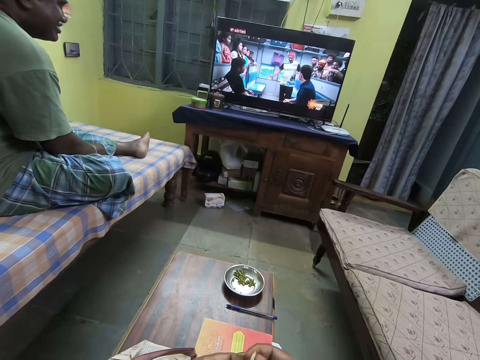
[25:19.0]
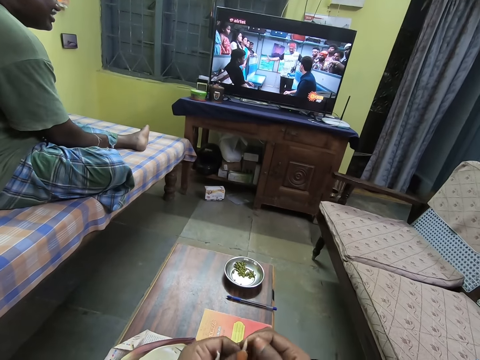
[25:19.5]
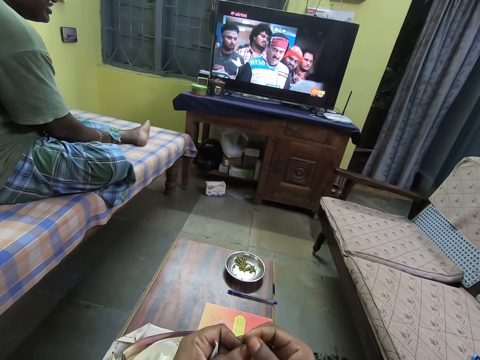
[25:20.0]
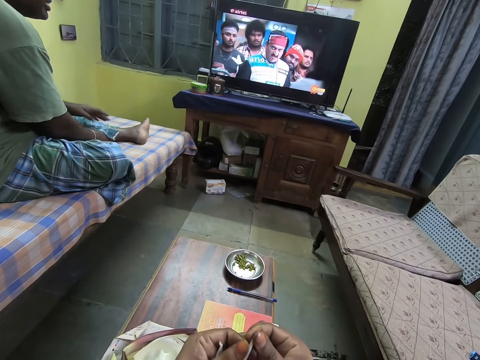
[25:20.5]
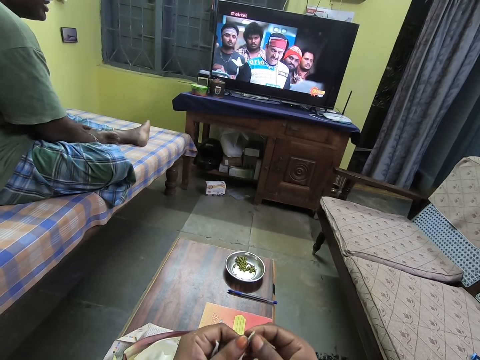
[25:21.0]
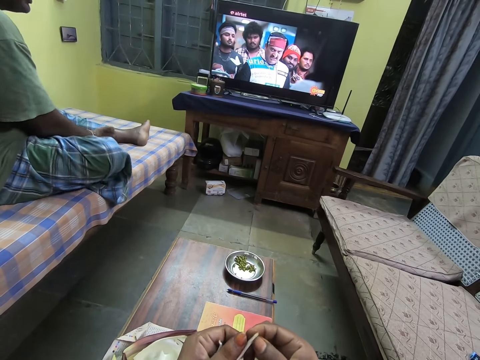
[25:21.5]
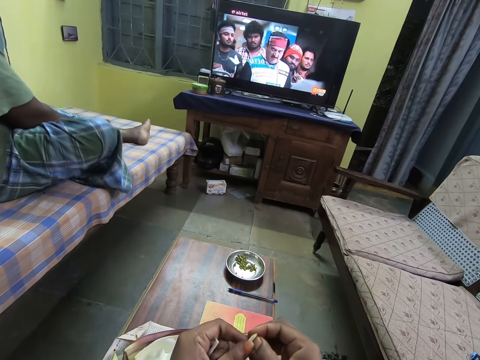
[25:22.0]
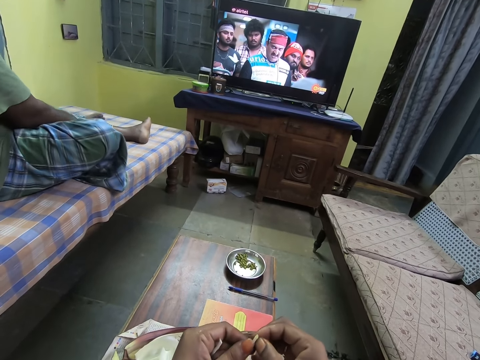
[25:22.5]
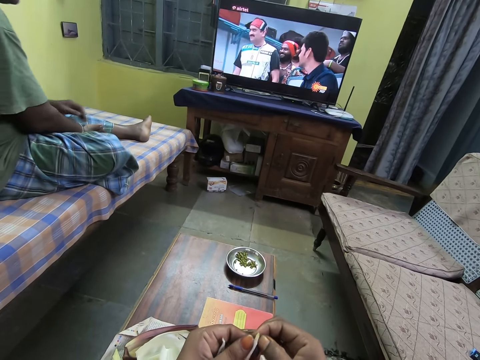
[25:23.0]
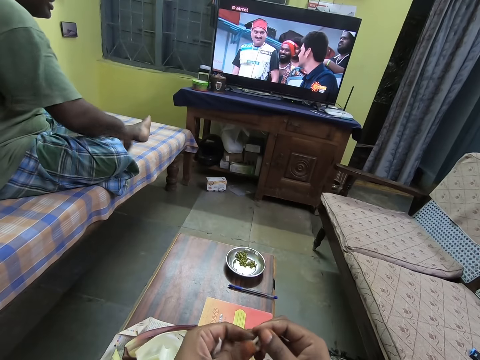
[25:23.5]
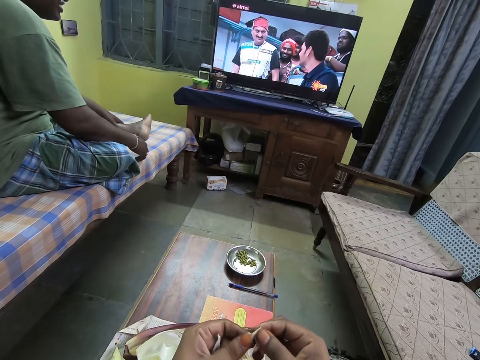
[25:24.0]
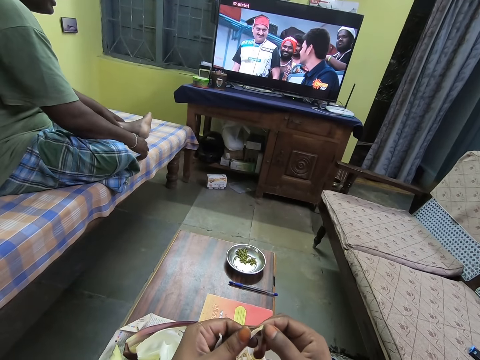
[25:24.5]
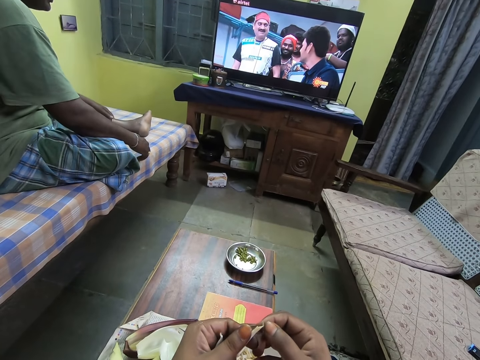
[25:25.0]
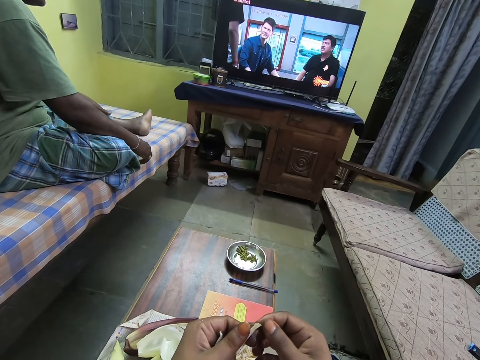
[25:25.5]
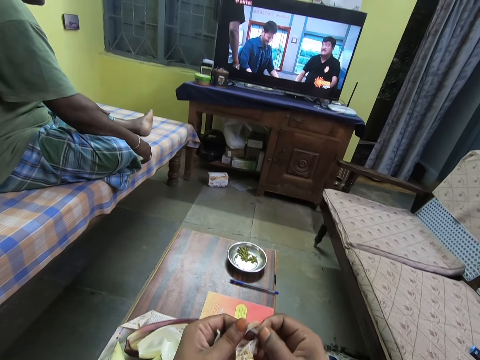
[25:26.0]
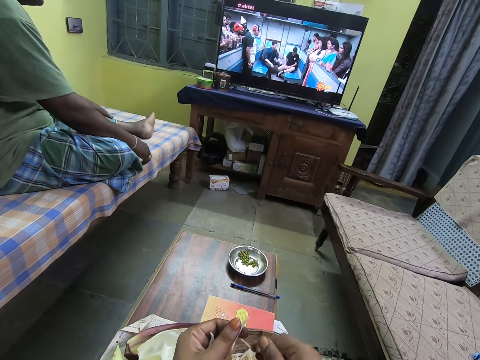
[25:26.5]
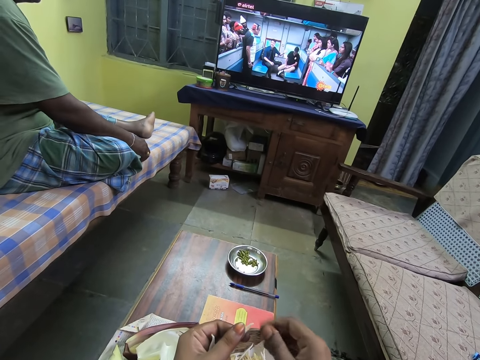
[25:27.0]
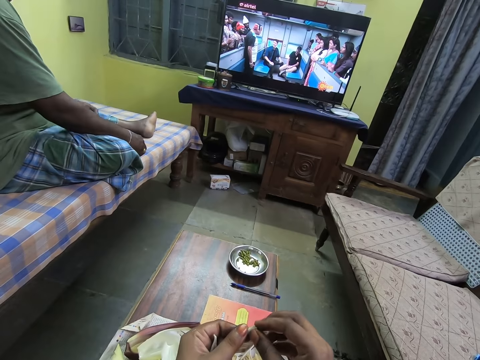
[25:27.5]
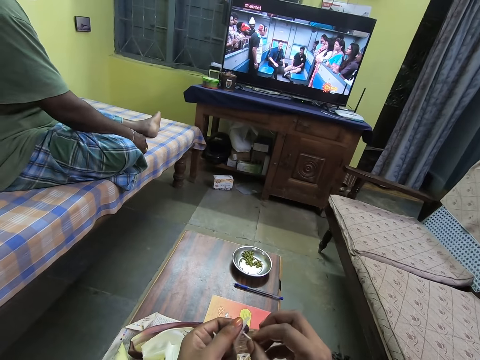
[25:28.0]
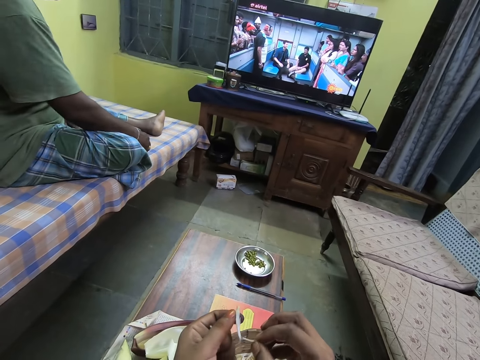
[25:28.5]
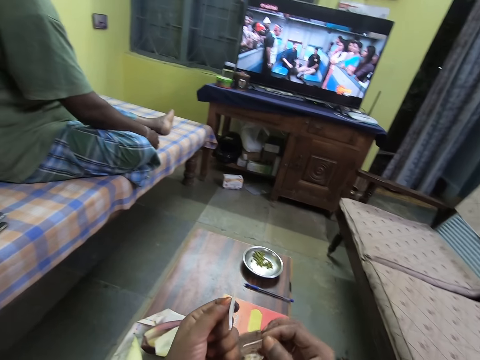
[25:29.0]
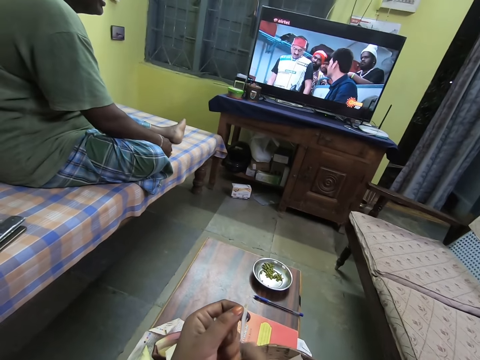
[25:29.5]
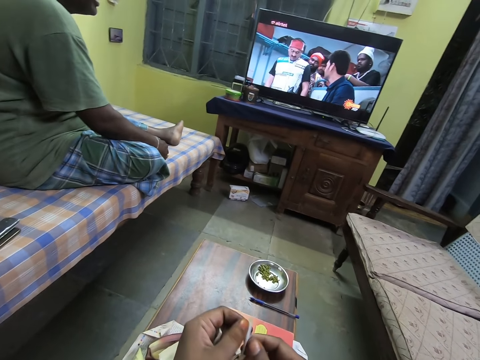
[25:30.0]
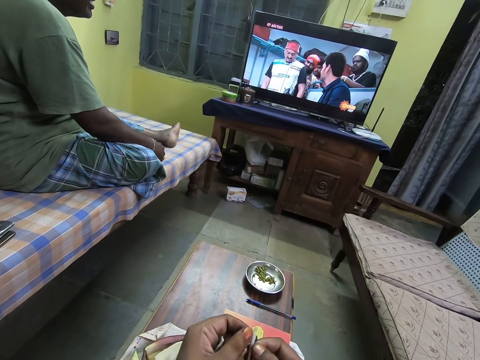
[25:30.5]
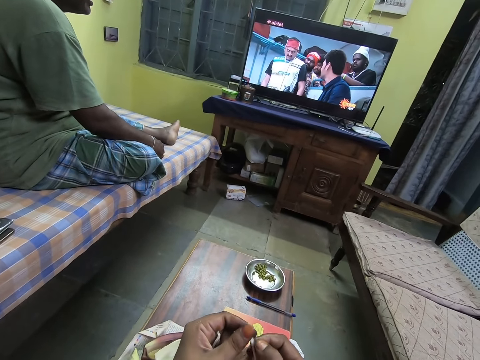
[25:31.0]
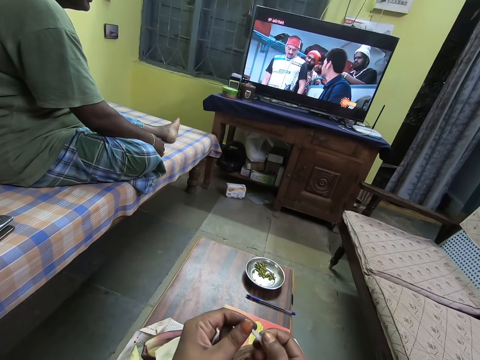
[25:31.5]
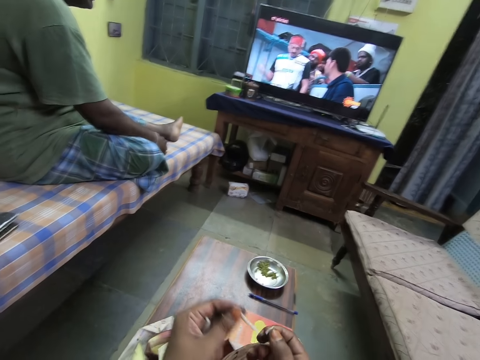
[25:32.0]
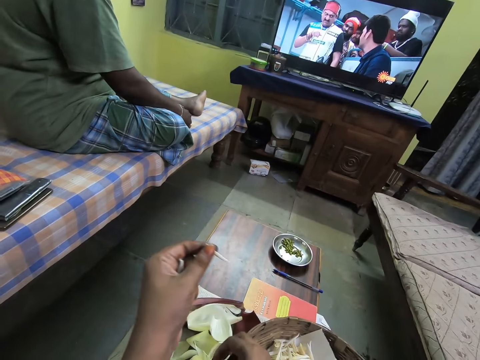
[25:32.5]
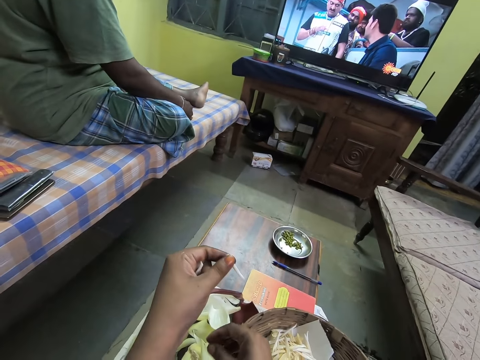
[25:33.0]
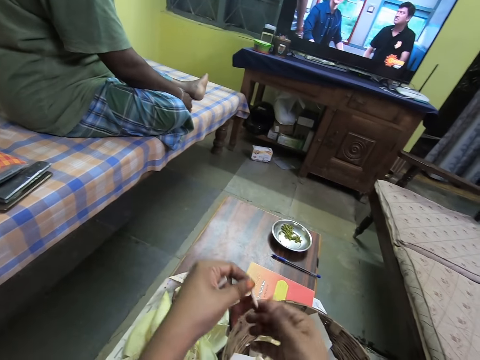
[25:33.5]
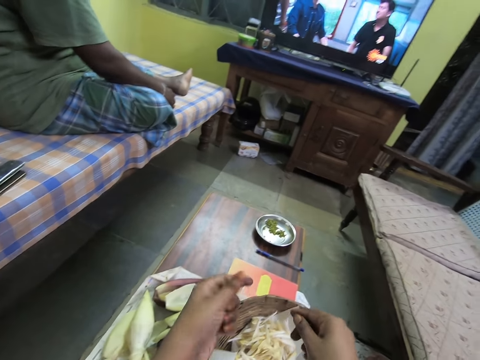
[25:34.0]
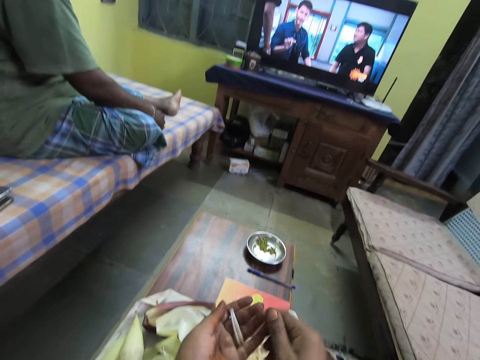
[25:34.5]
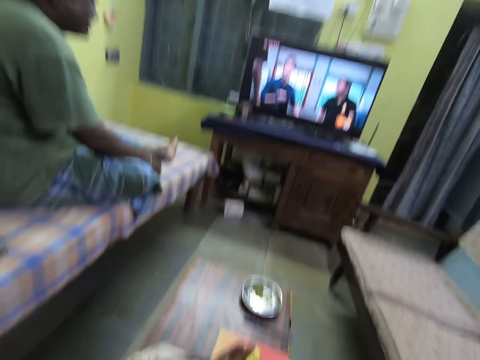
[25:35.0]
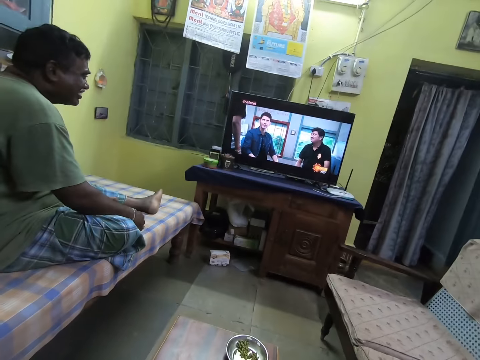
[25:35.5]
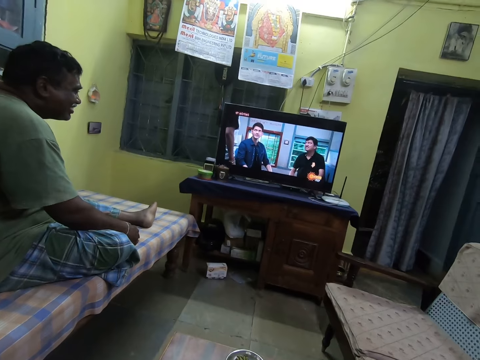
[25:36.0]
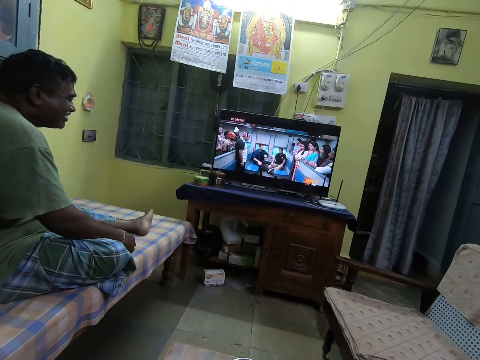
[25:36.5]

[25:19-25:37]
The camera wearer shucks a corn with her hands. She opens a banana flower. She drops the wrap of the corn into the bowl on the table with her right hand. She shucks the corn with her hands. She drops the wrap of the corn into the bowl on the table with her right hand. She shucks the corn with her hands. She drops the wrap of the corn into the bowl on the table with her right hand.

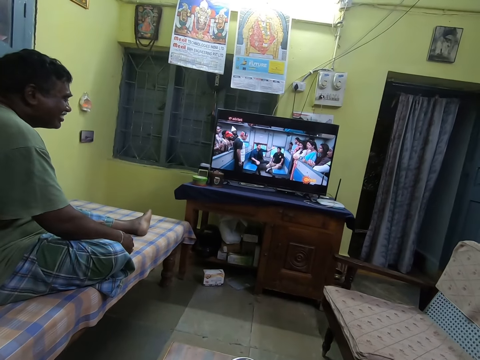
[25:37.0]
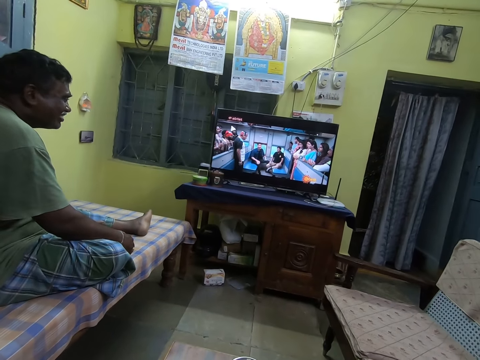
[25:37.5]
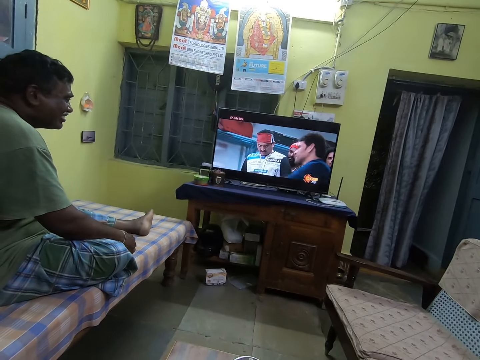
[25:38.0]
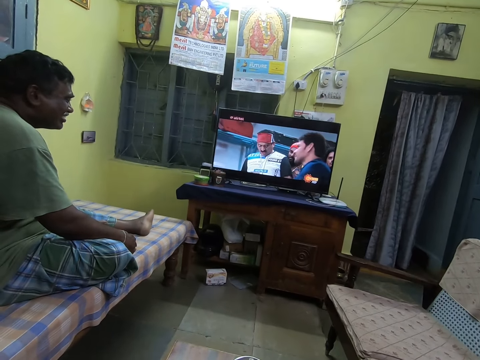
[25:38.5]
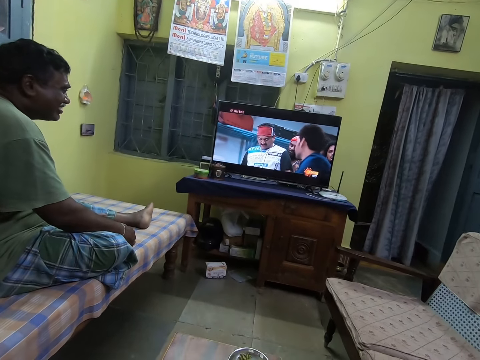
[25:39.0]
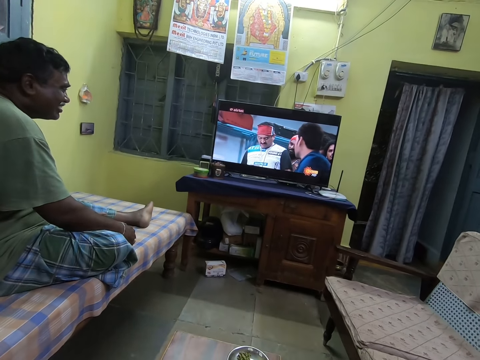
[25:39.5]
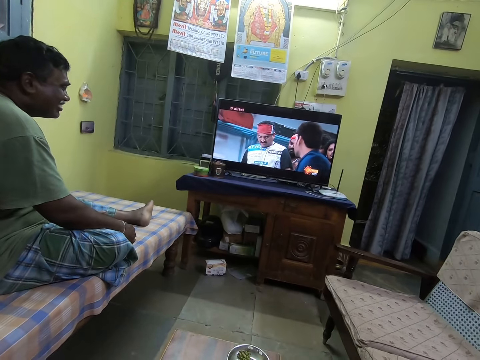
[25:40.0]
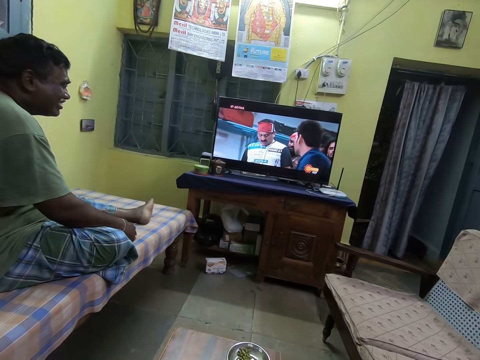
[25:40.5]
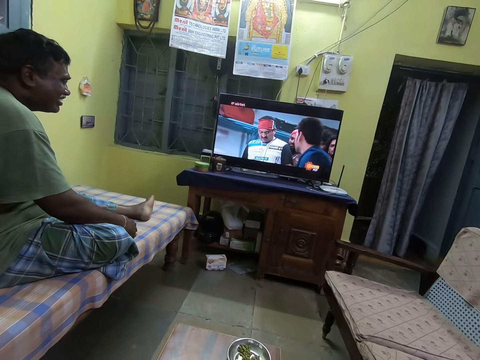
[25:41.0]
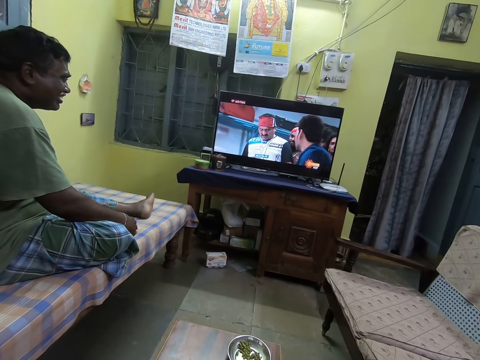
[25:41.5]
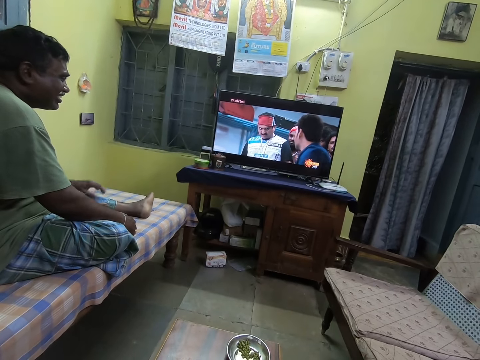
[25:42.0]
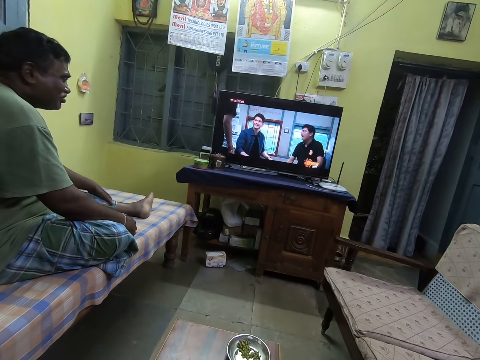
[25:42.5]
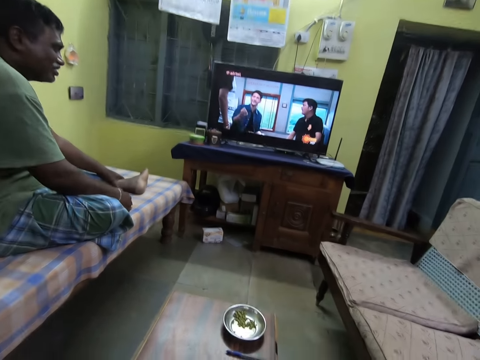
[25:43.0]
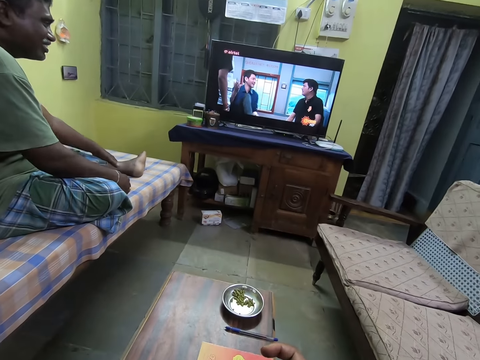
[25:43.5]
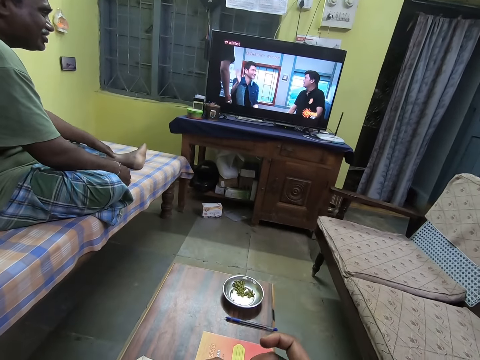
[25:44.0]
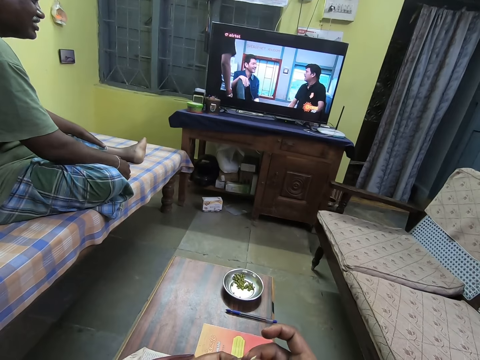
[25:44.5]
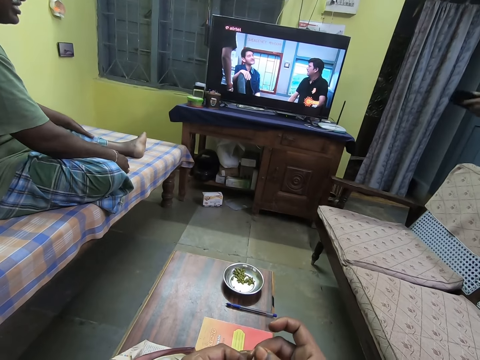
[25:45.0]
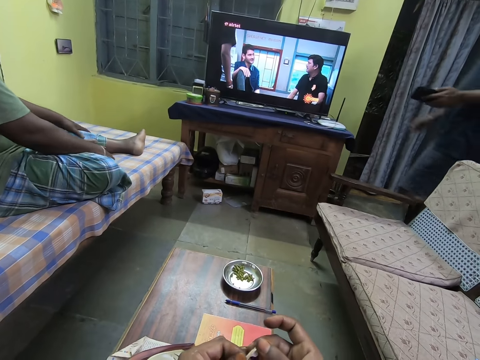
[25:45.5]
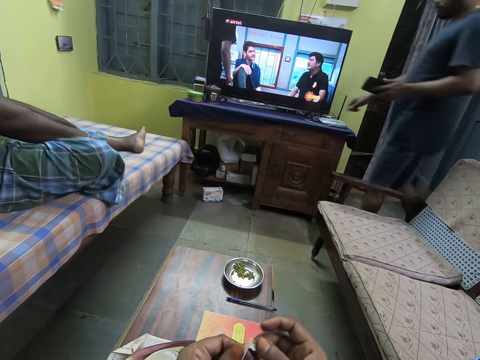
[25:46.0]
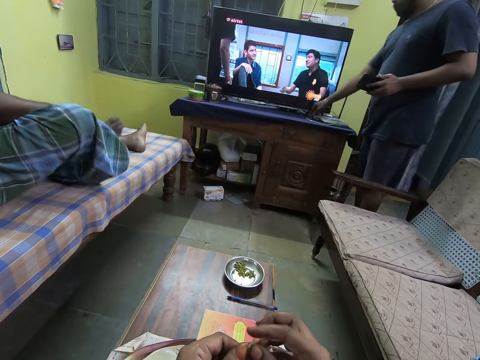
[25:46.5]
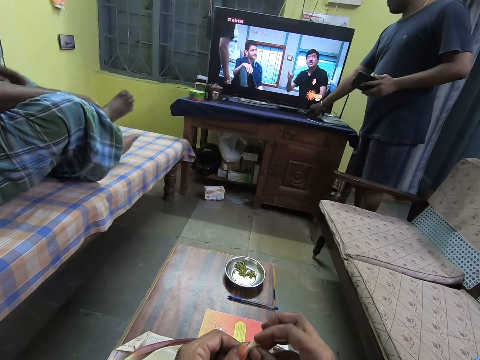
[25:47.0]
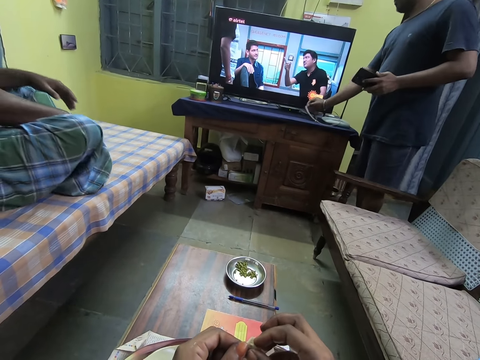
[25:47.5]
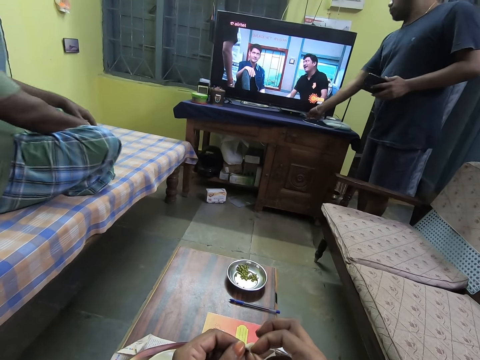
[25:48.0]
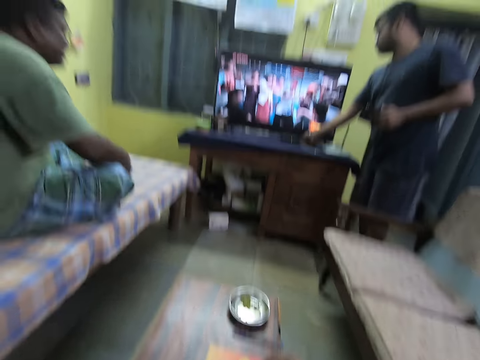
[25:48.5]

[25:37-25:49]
The camera wearer peels the wrap of a corn with her hands. A man walks in a room to a tabletop with a phone in his left hand. He picks a cord from the tabletop with his right hand.
